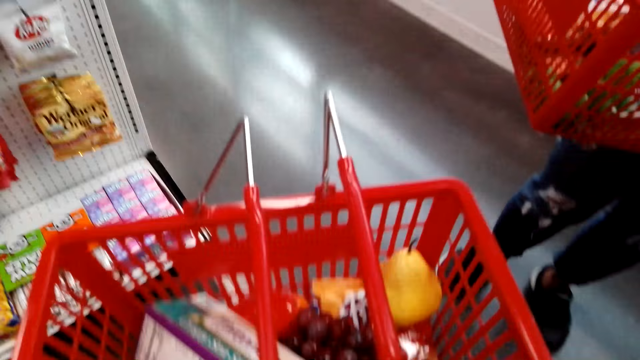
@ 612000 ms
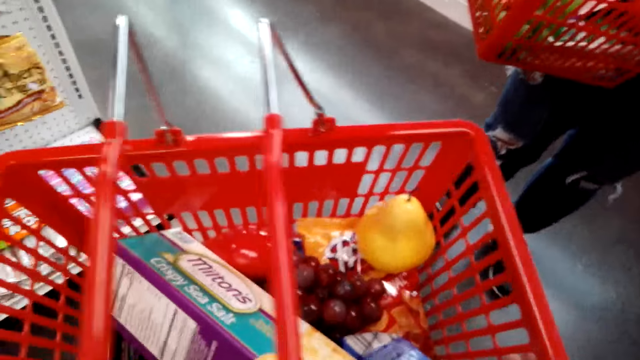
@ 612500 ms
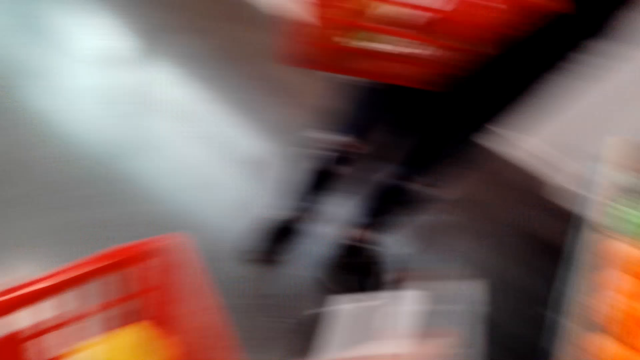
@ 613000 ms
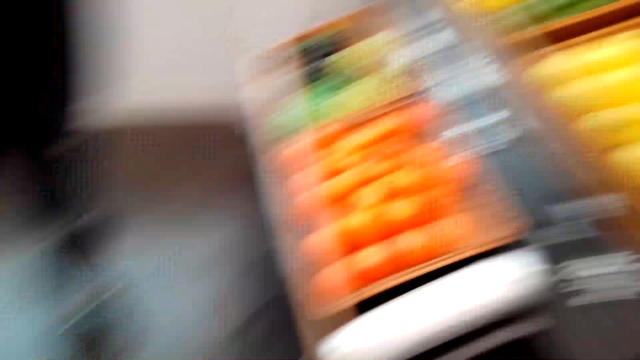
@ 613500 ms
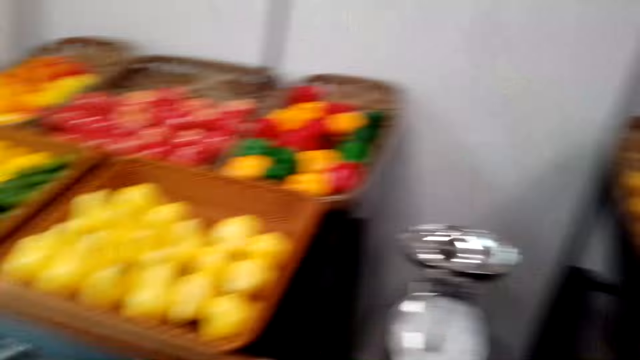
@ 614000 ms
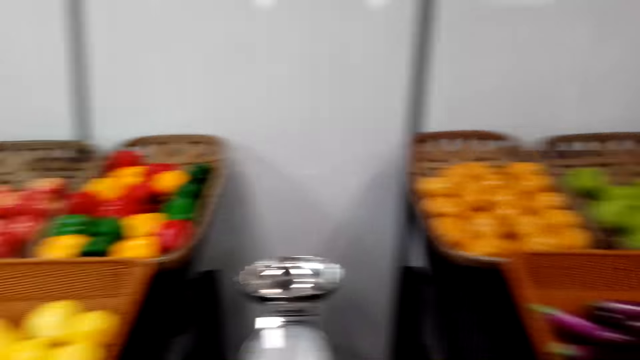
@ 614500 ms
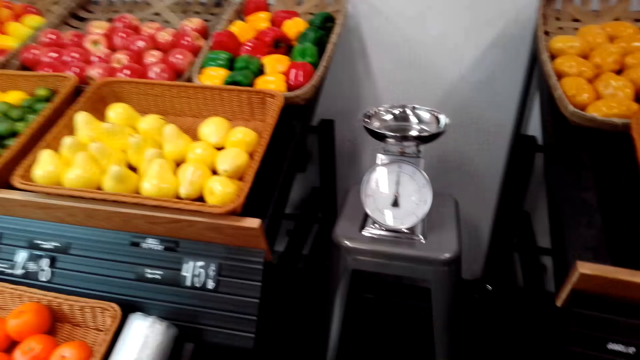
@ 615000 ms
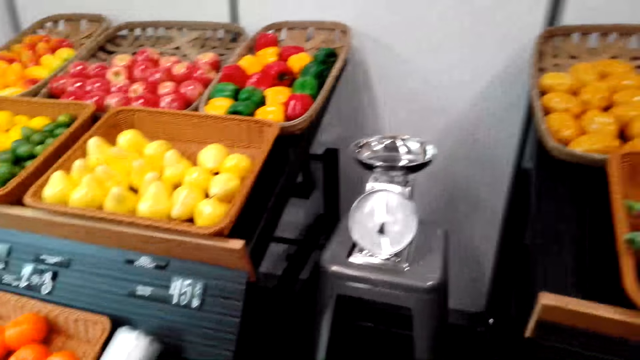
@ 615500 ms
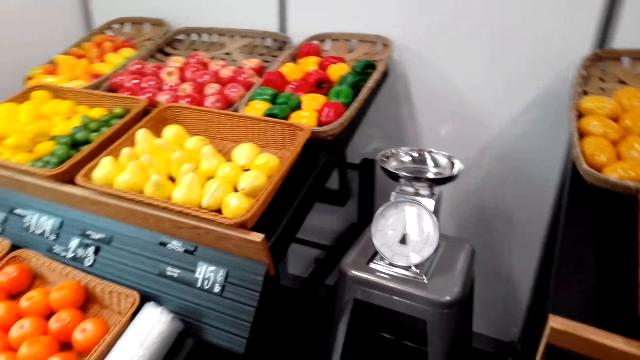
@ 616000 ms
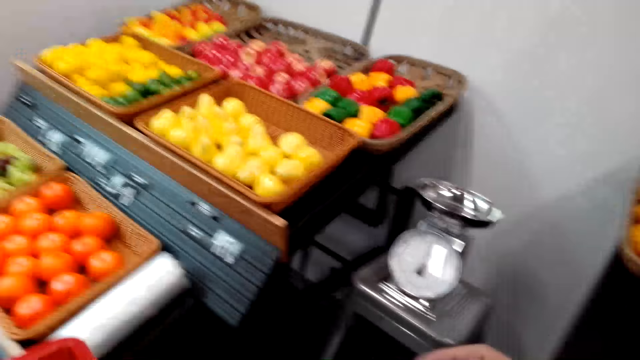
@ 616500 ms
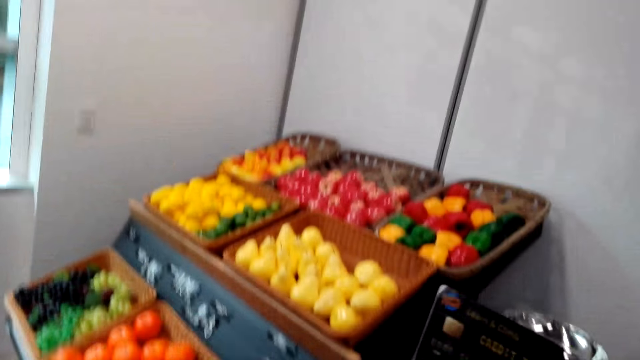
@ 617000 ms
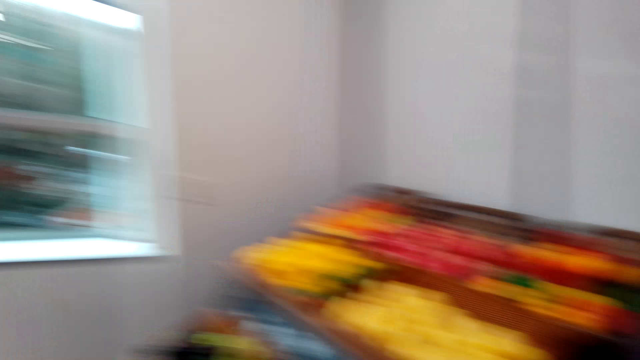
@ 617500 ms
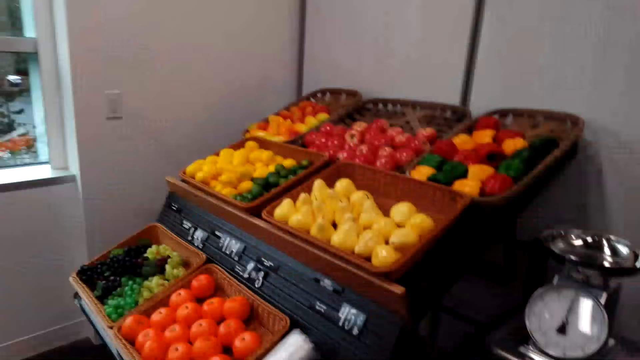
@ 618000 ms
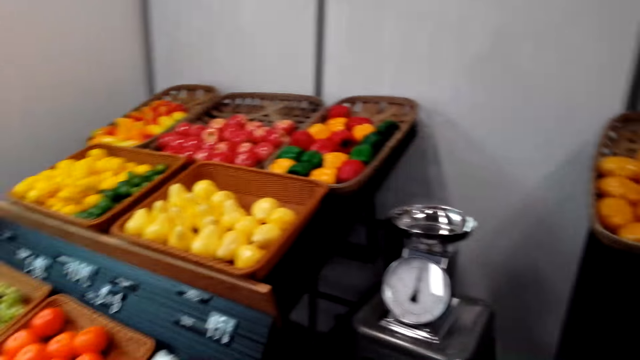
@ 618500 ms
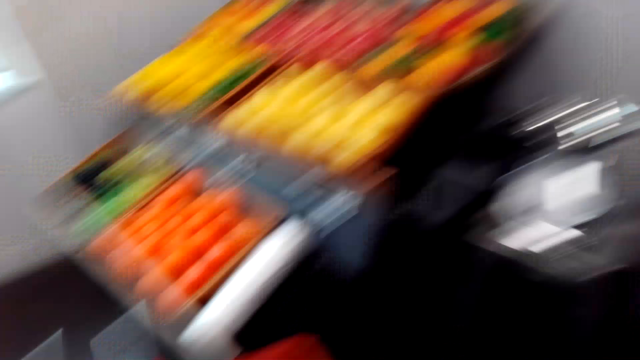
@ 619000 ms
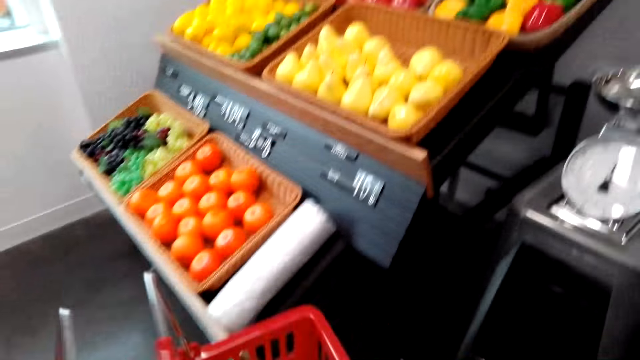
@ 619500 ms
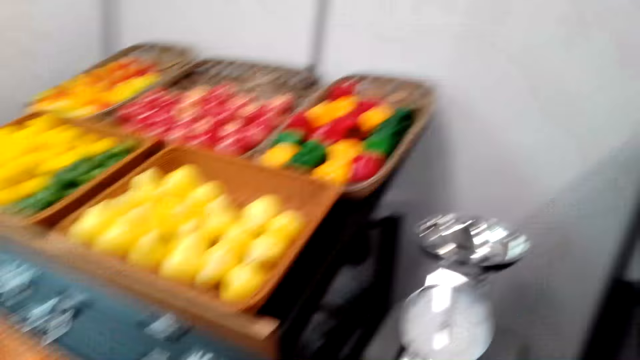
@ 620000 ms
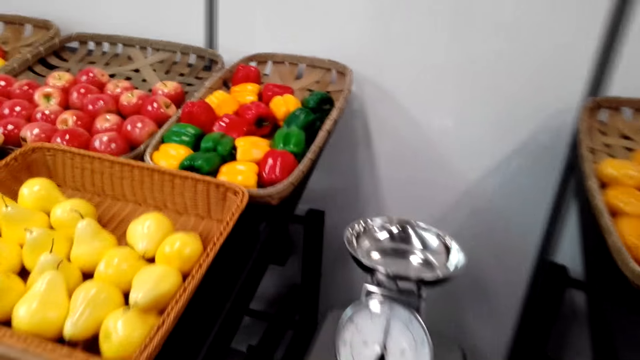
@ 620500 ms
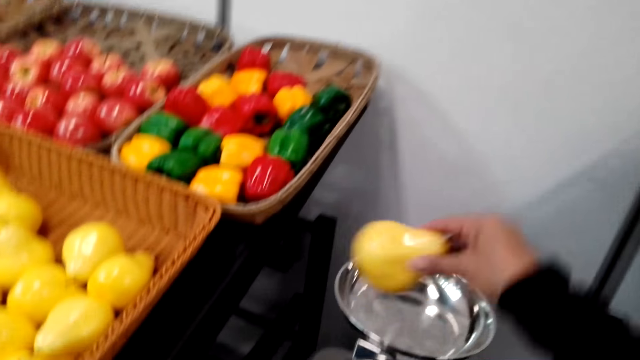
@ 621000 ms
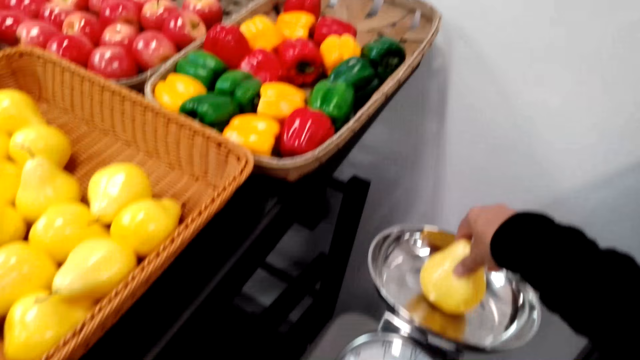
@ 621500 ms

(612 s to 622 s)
A woman touches on items in the basket. The camera wearer laughs. They turn around. They speak to the woman. They look around the fruits. They laugh. The woman laughs.

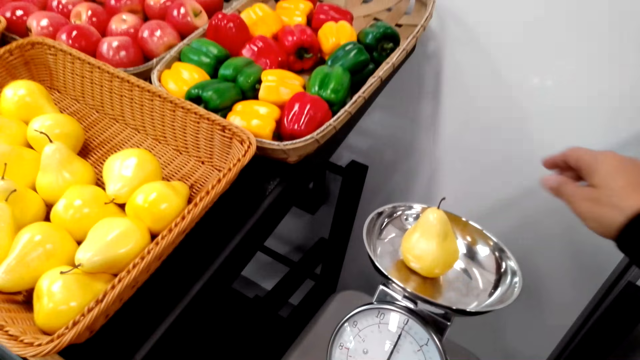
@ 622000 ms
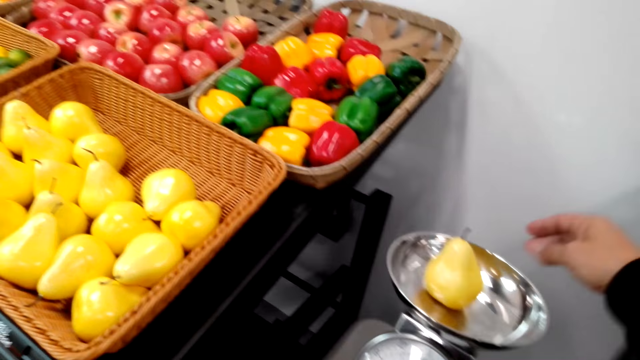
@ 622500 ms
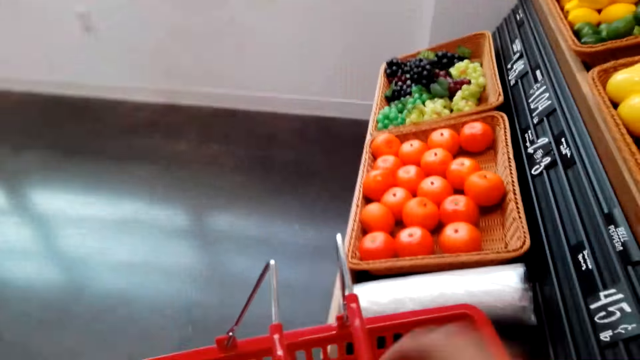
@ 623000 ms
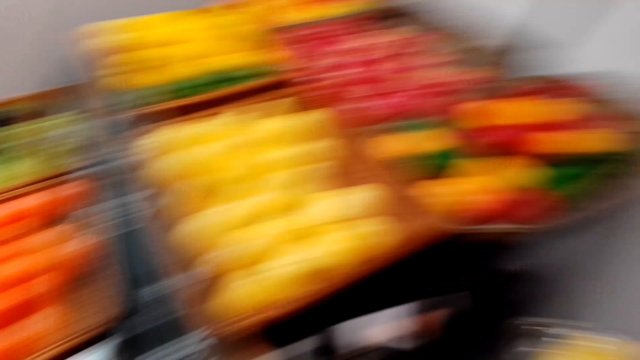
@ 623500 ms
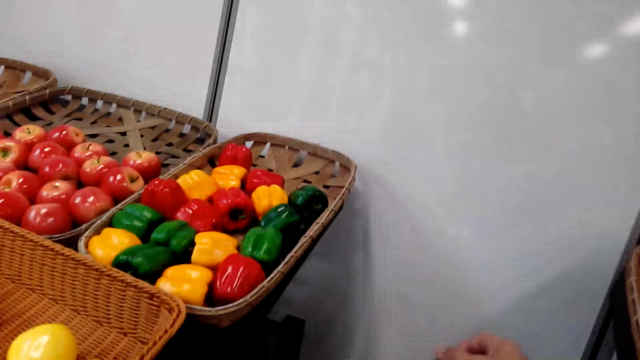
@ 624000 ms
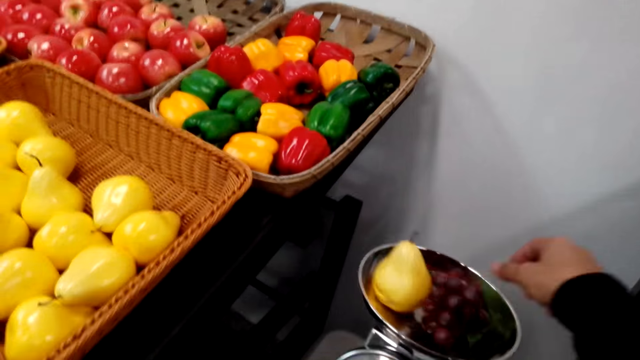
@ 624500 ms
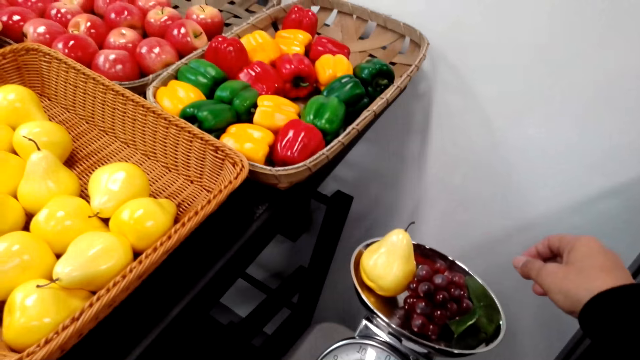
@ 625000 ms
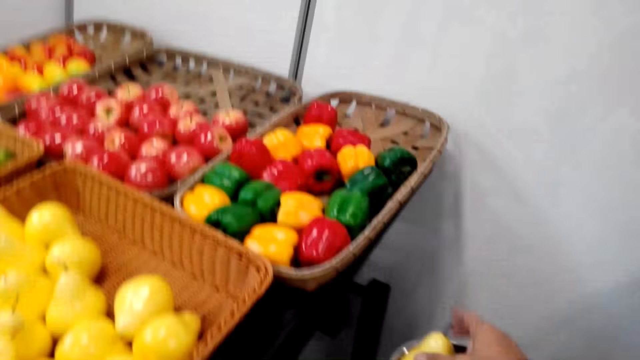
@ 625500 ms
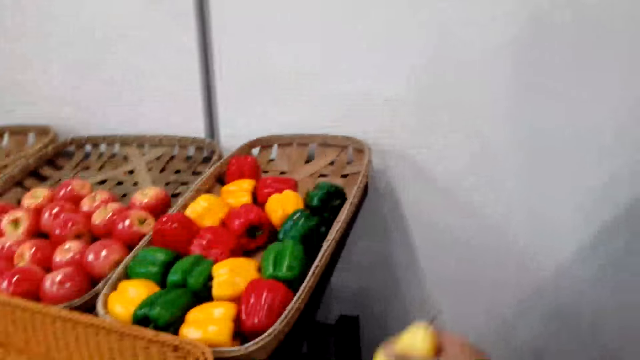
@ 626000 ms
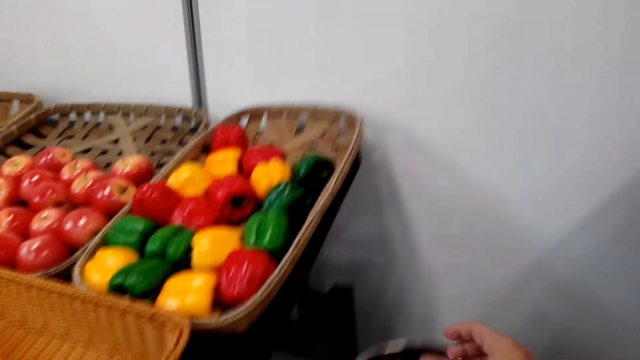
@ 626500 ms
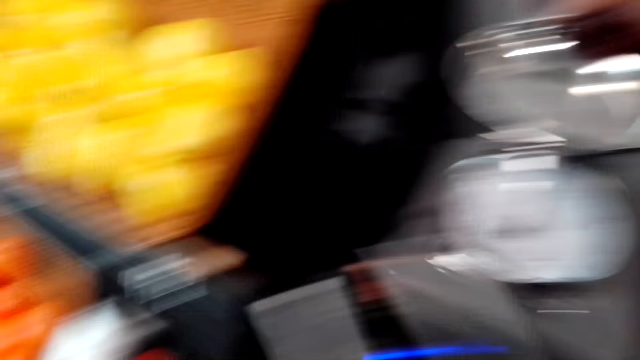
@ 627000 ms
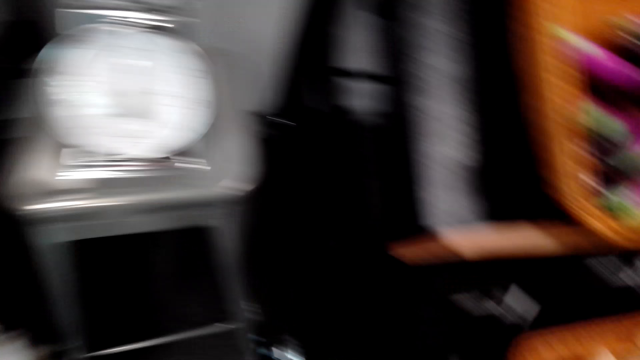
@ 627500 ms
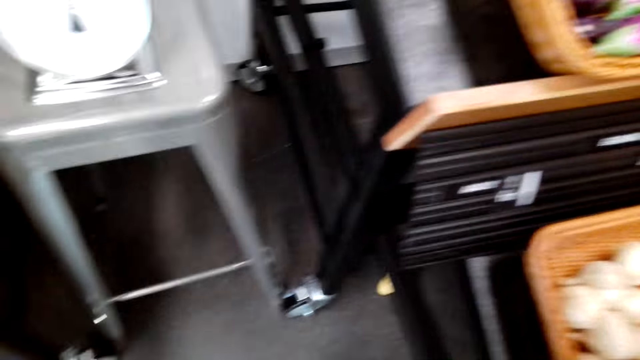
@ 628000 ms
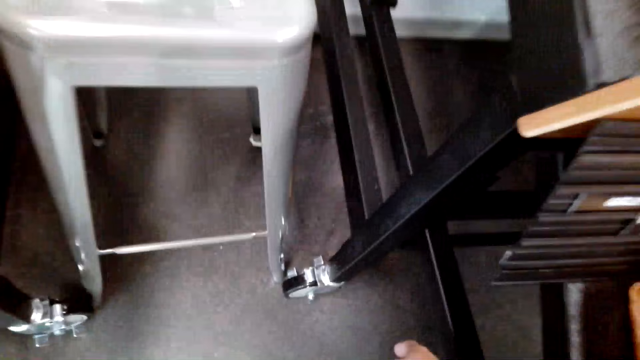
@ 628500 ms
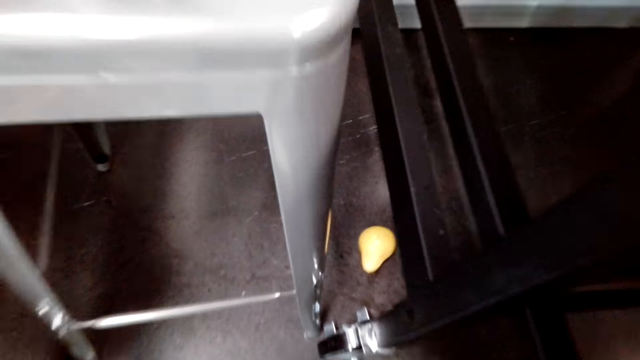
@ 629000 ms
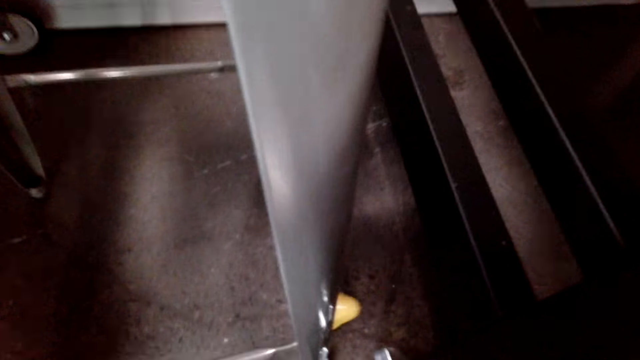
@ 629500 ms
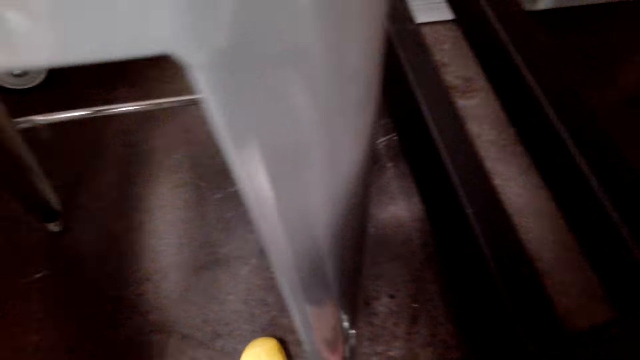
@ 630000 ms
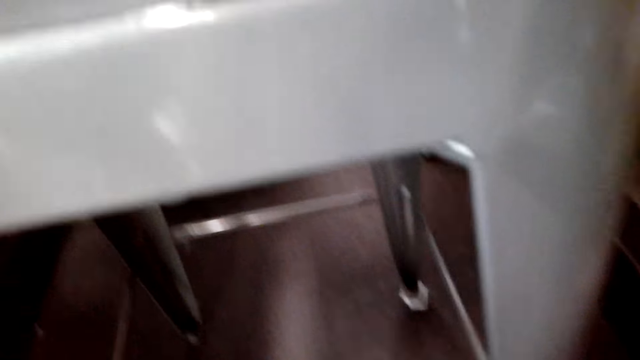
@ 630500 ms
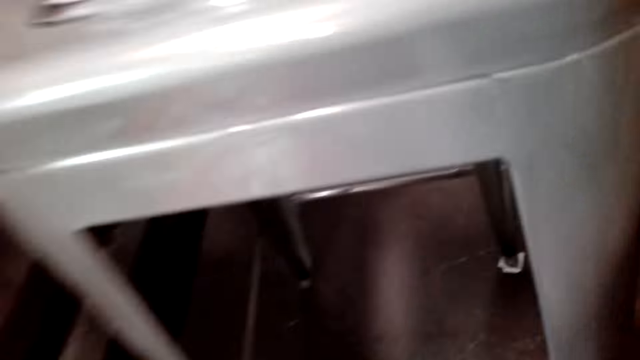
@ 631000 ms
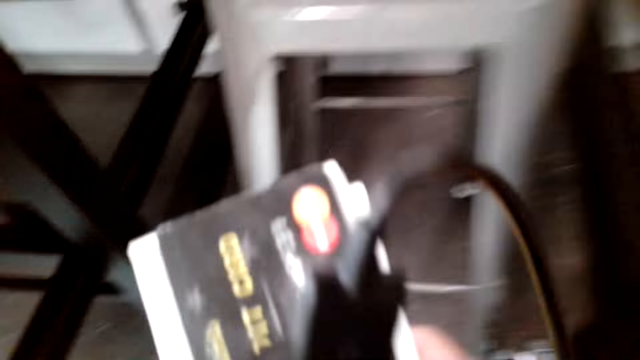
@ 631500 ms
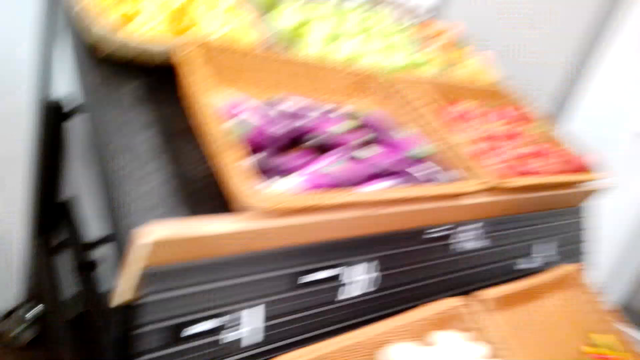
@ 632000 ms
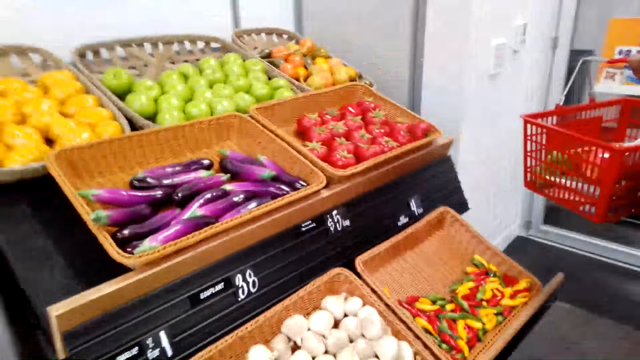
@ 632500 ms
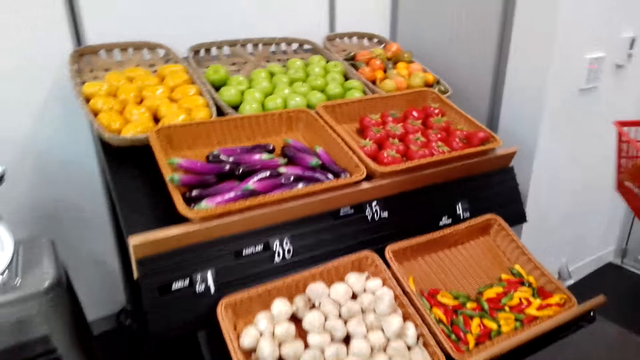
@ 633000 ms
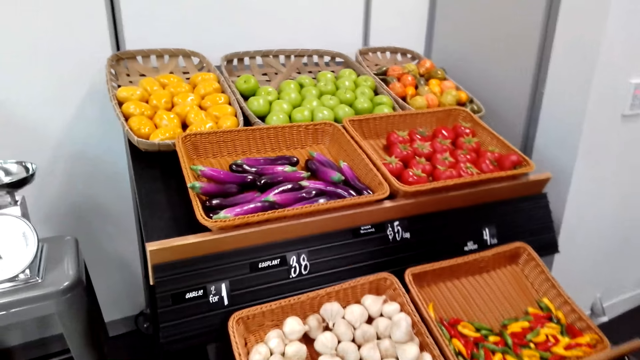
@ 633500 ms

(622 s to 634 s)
The camera wearer places a pear on the weighing scale. They place grapes on the weighing scale, remove the pear from the weighing scale, and place the pear on the shopping basket. They laugh. They drop the pear down. They pick the pear fruit.
